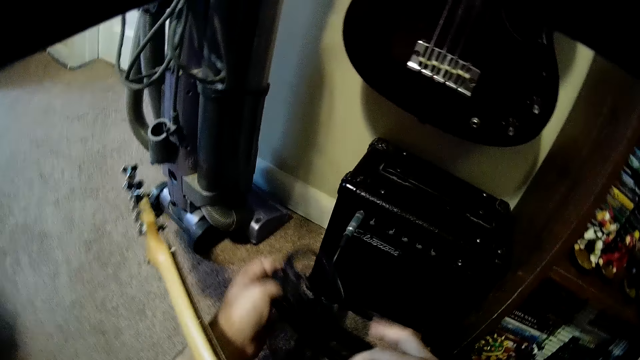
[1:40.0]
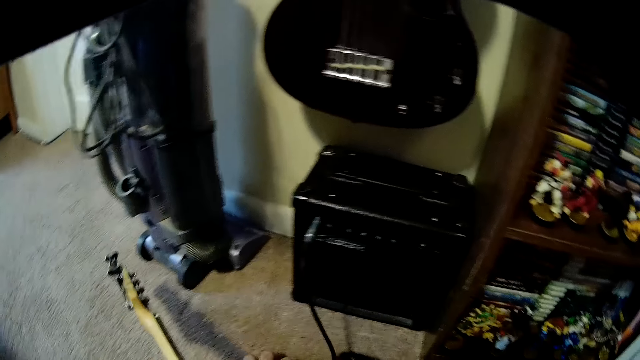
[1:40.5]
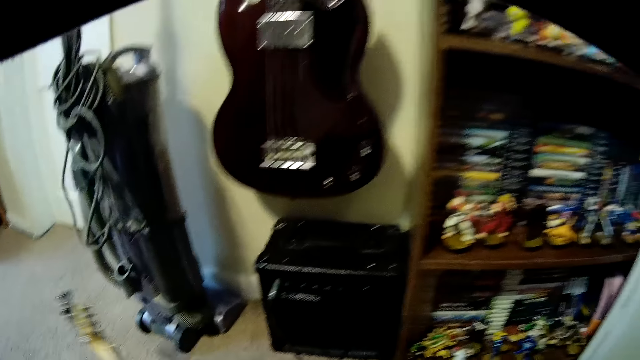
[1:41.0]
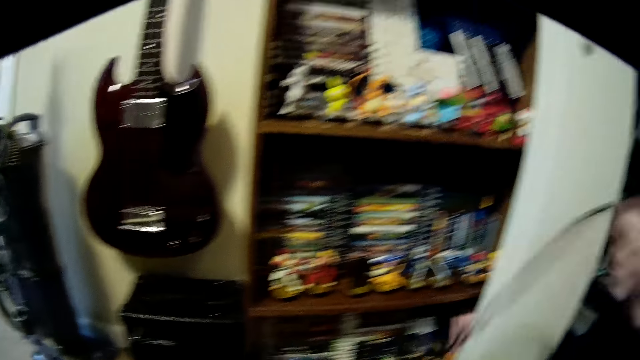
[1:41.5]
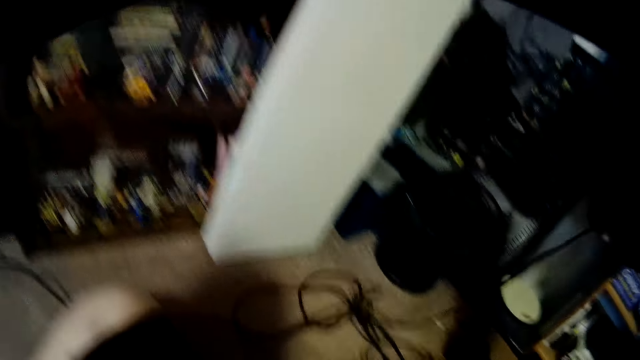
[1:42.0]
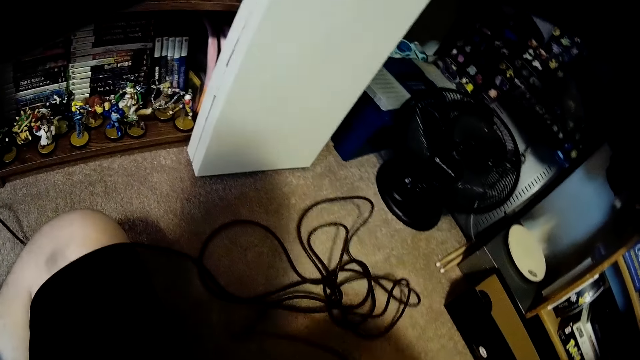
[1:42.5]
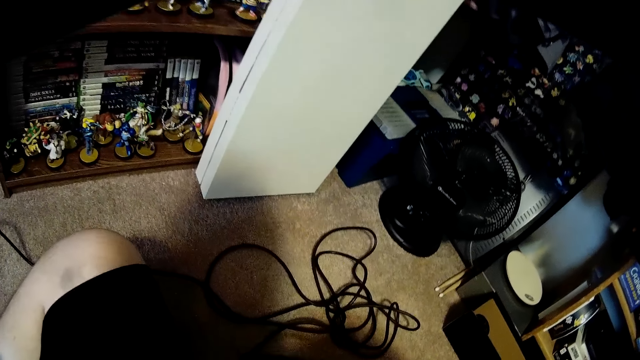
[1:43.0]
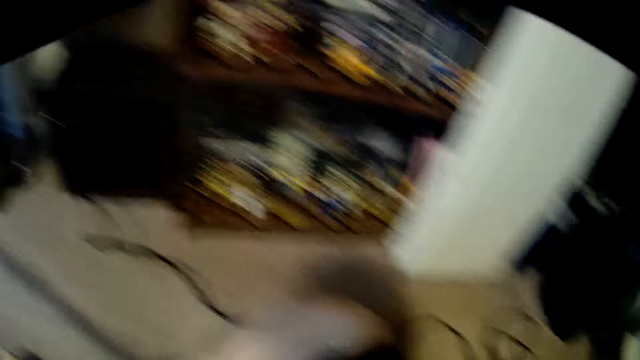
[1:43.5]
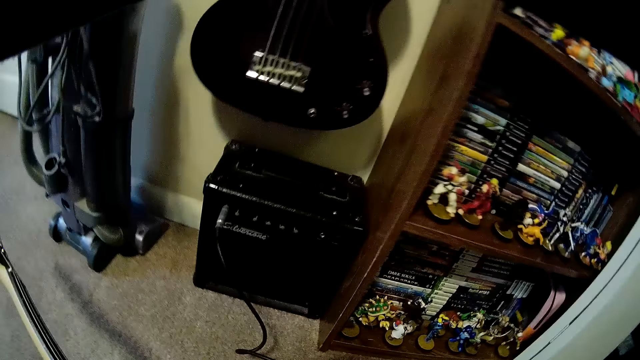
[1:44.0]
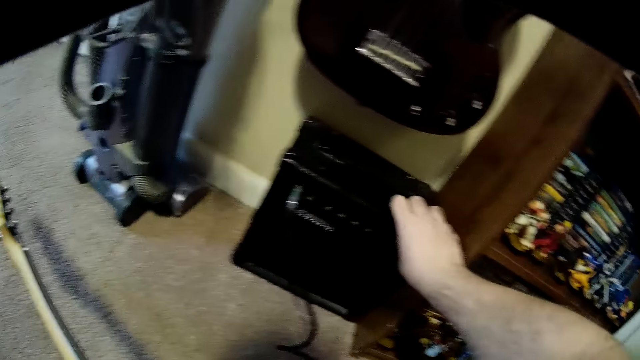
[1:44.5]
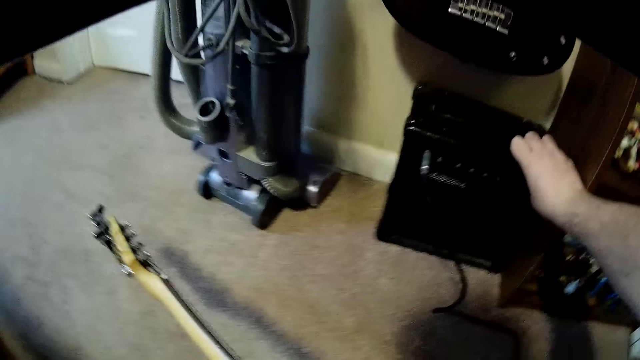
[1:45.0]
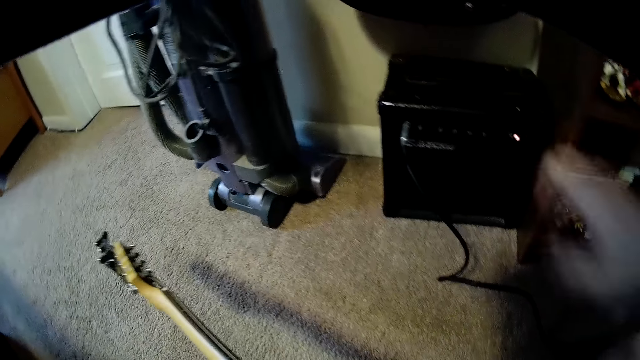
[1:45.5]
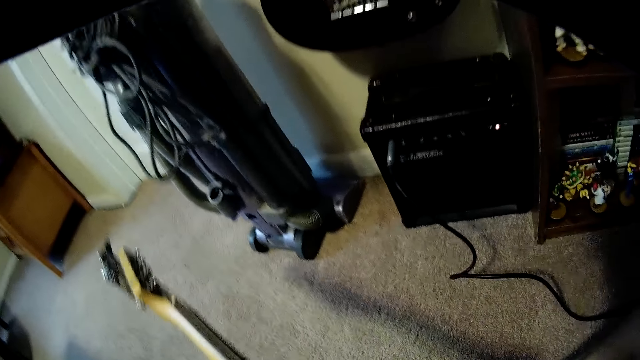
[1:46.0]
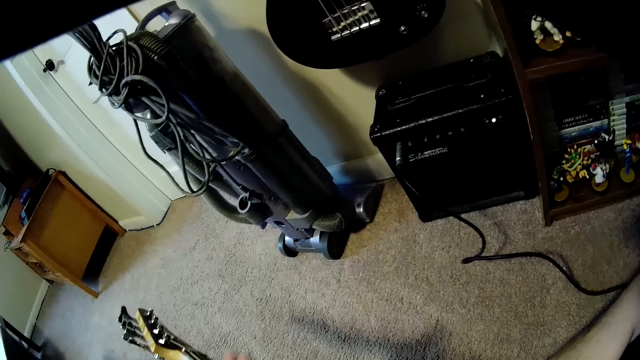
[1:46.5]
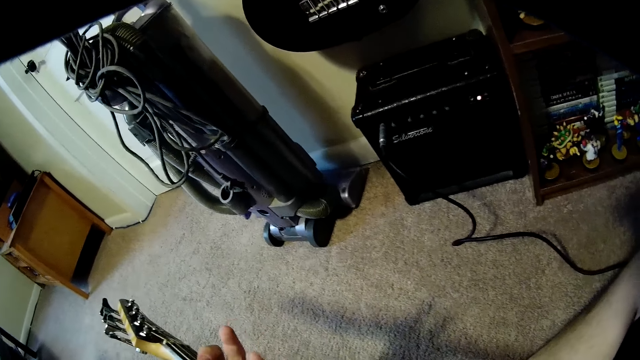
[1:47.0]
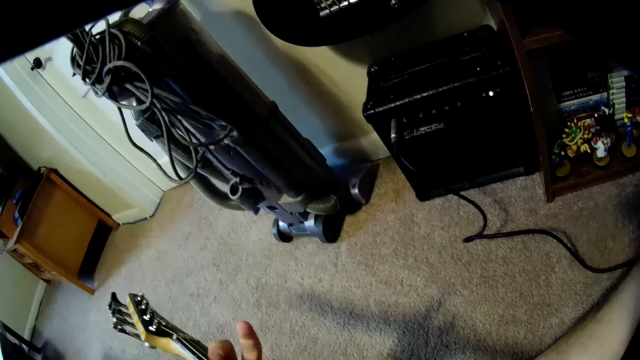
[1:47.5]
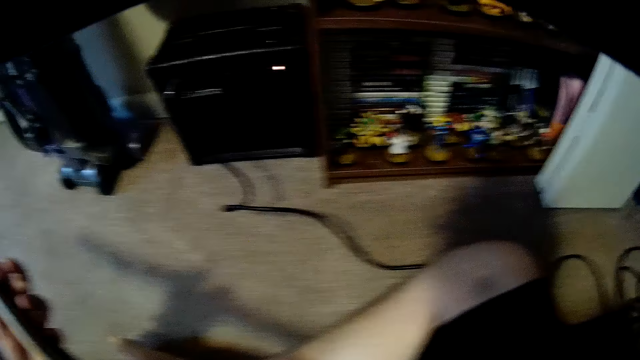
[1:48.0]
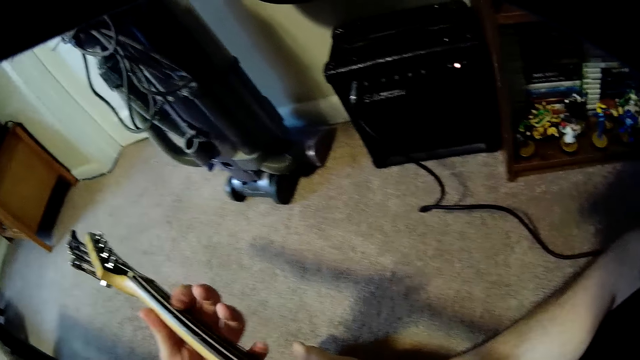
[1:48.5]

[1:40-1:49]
The camera wearer touches cables. They switch on a machine.

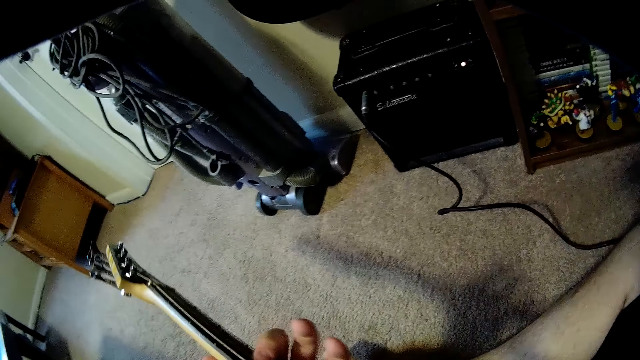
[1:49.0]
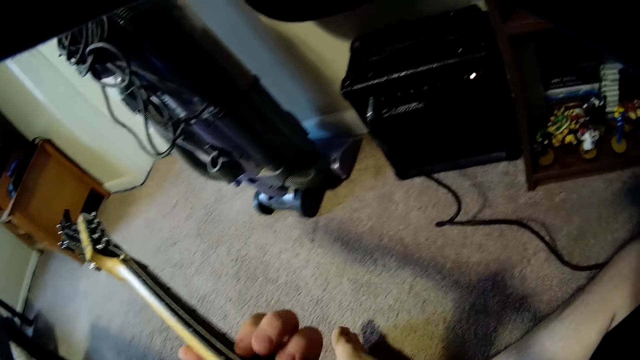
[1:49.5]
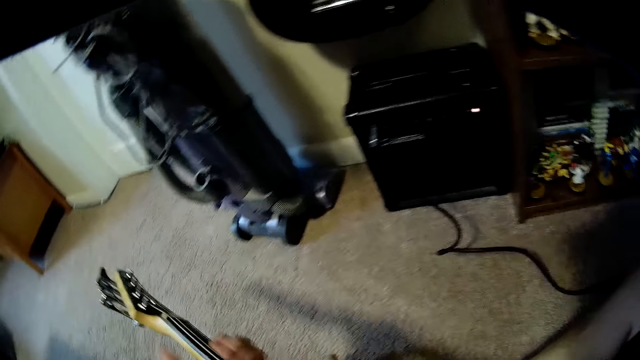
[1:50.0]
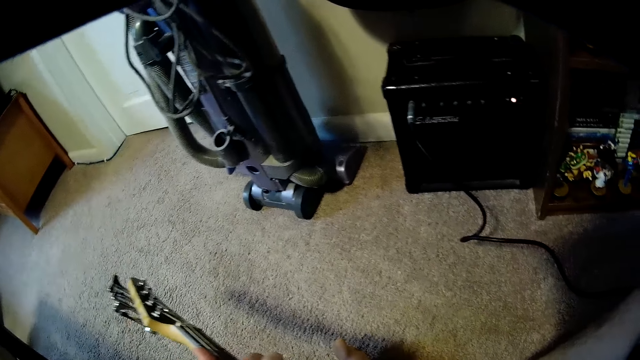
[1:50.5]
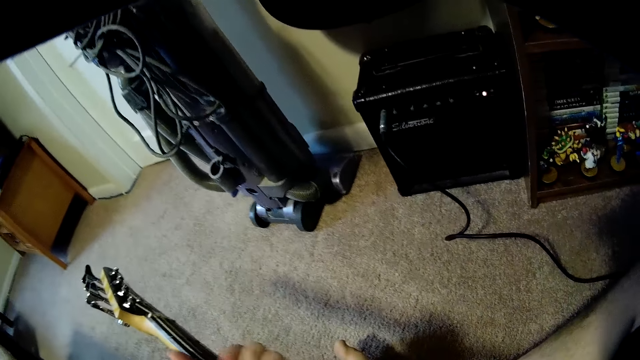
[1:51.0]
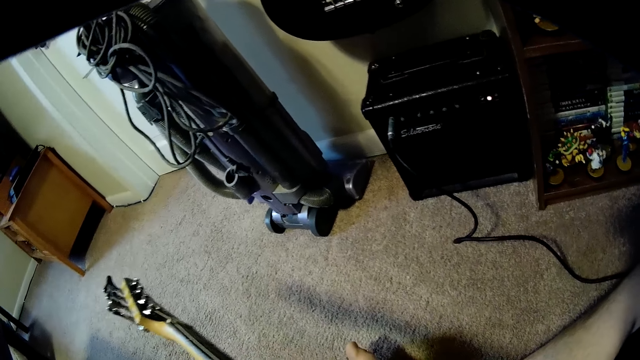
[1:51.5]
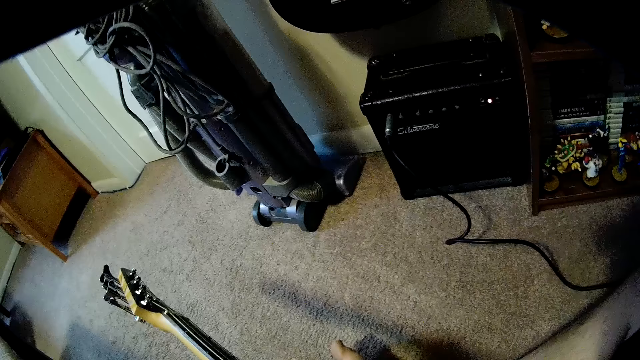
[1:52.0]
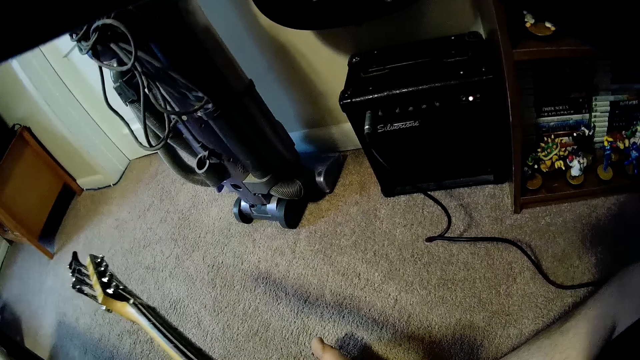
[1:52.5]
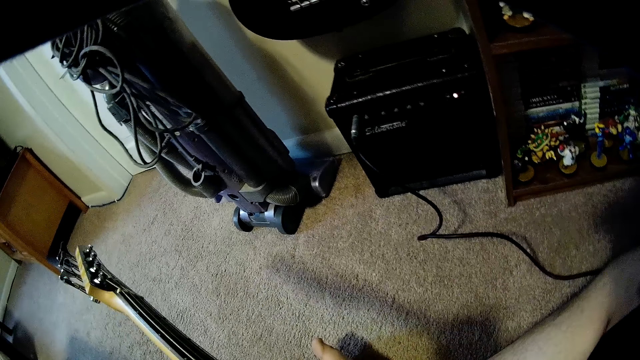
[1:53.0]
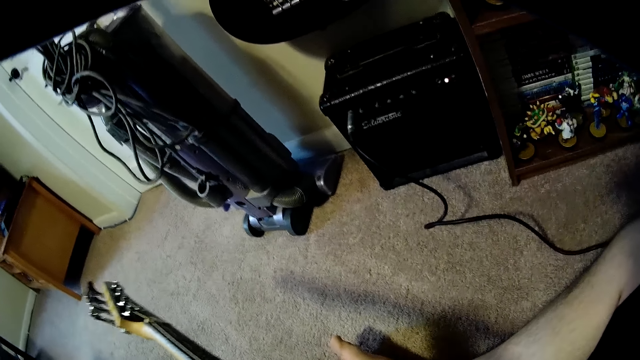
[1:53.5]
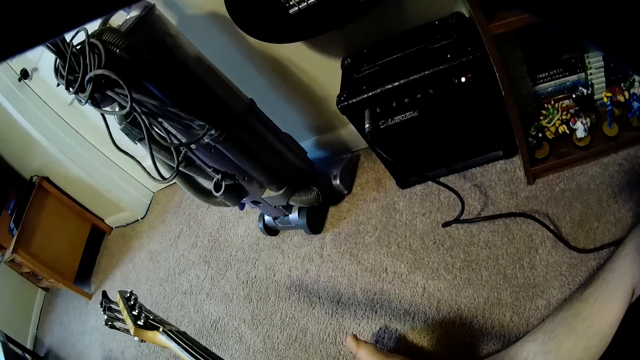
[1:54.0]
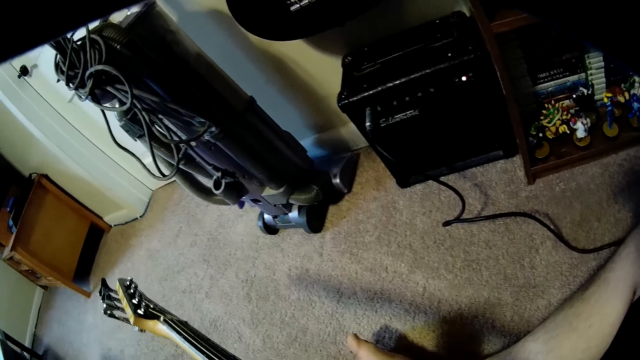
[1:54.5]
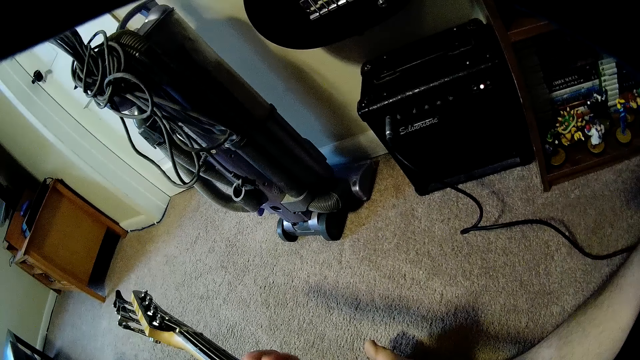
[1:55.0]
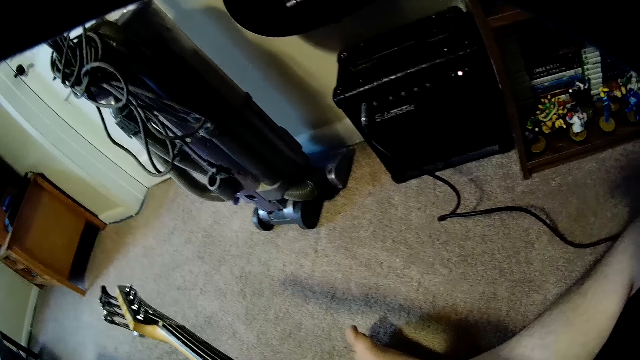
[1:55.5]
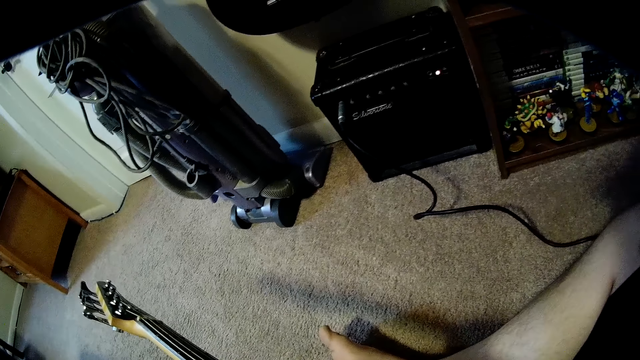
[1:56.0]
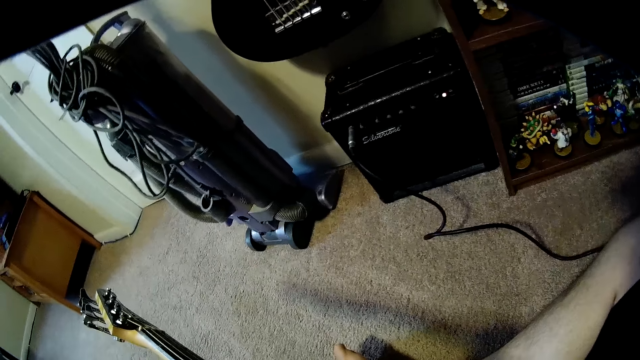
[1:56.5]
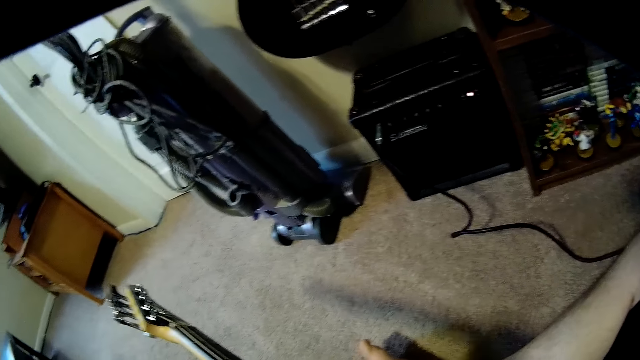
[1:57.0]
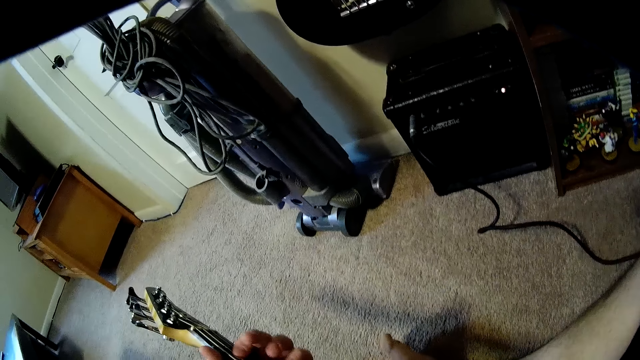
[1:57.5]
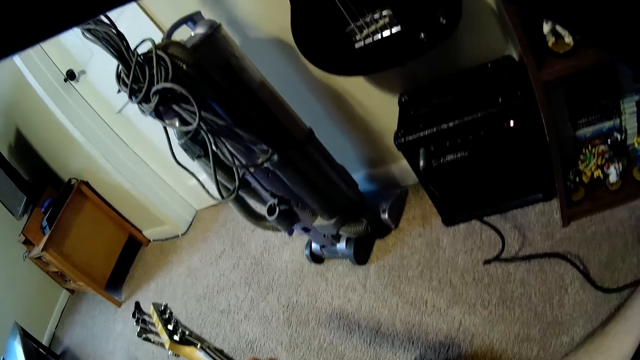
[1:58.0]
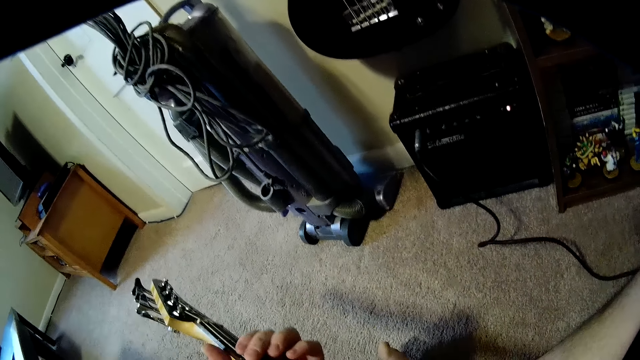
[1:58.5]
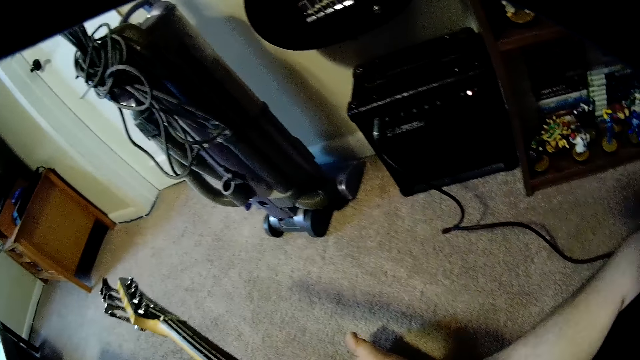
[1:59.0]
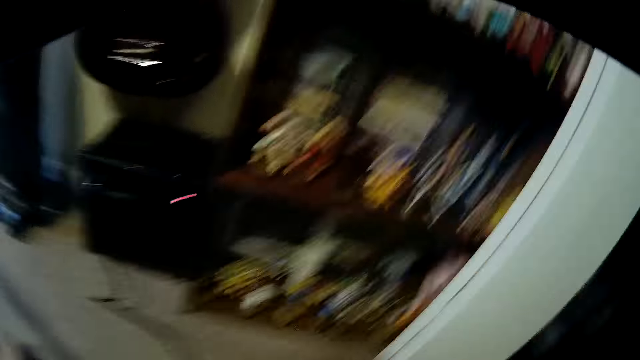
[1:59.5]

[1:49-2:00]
The camera wearer connects a wire to the guitar. They play the guitar.
